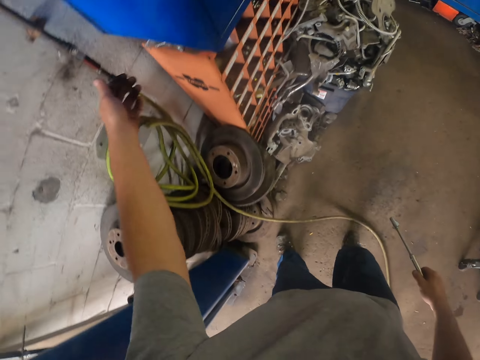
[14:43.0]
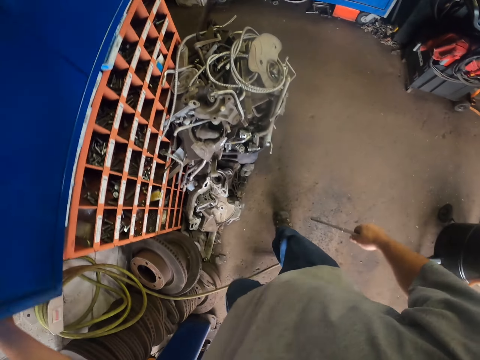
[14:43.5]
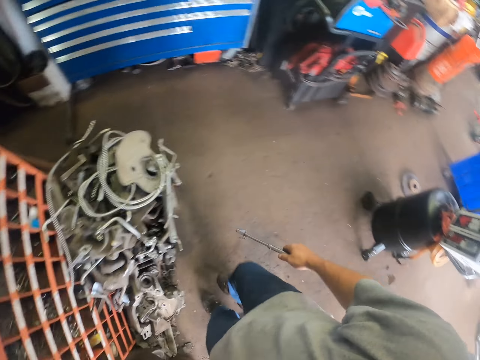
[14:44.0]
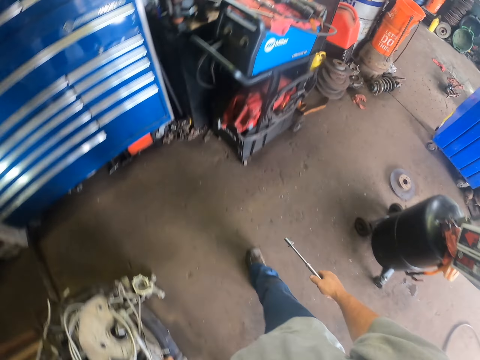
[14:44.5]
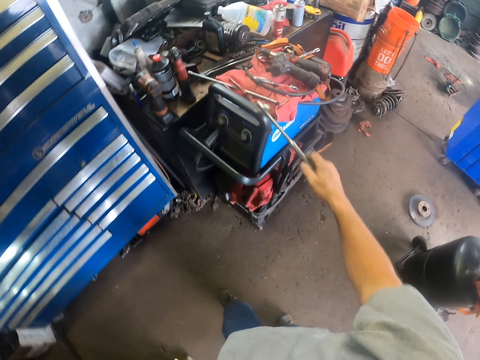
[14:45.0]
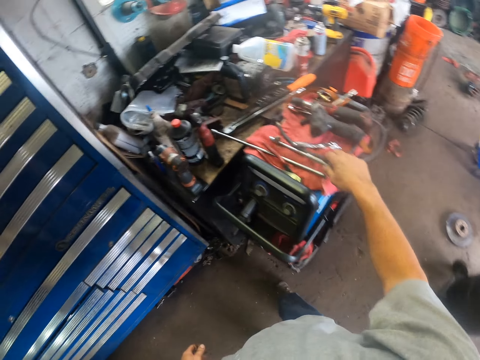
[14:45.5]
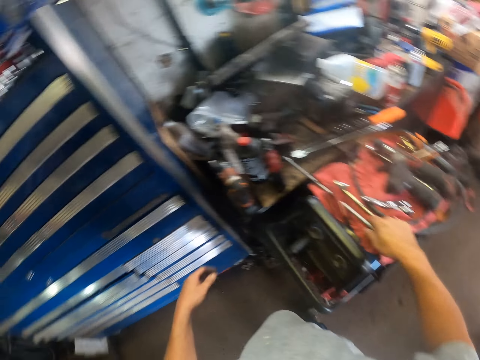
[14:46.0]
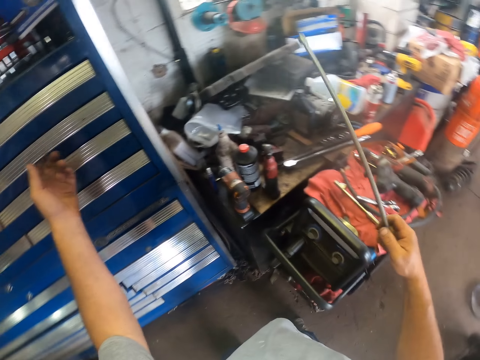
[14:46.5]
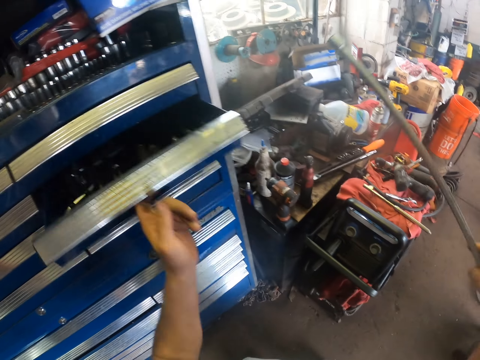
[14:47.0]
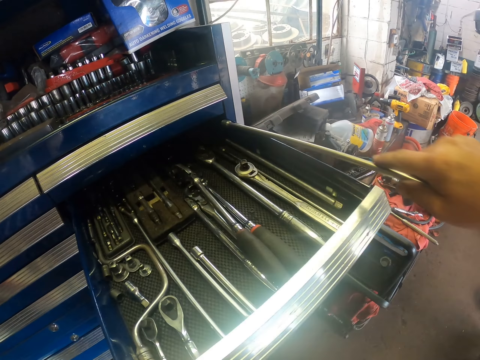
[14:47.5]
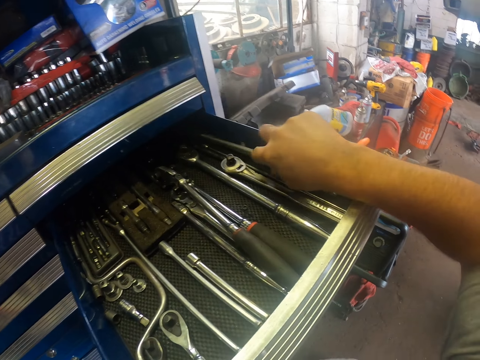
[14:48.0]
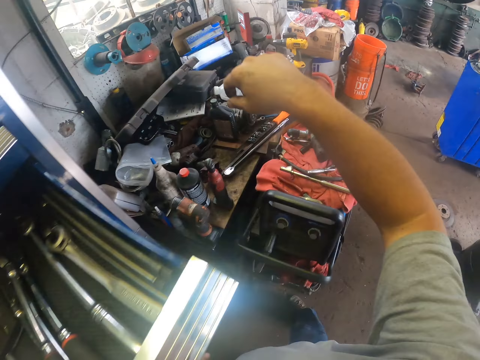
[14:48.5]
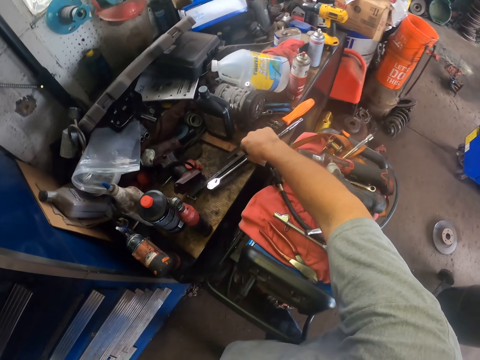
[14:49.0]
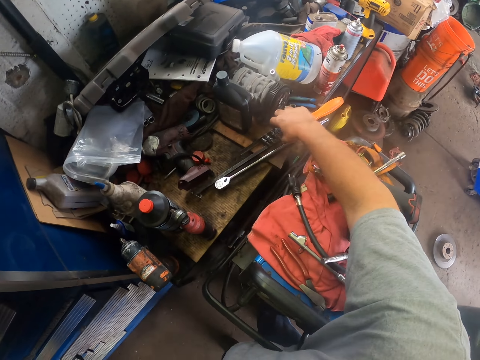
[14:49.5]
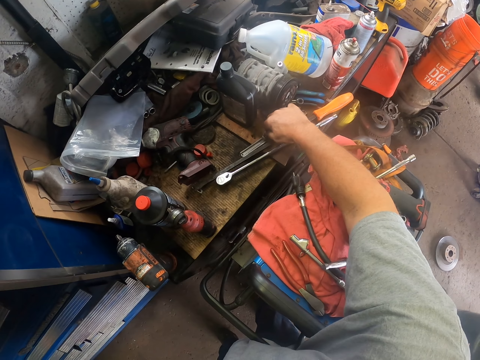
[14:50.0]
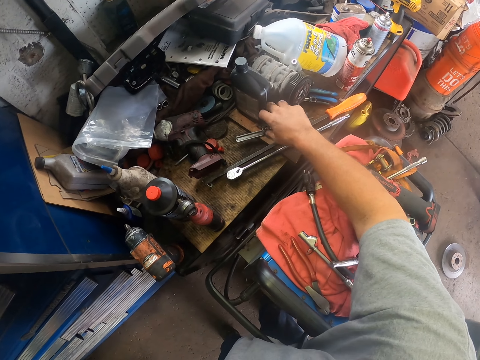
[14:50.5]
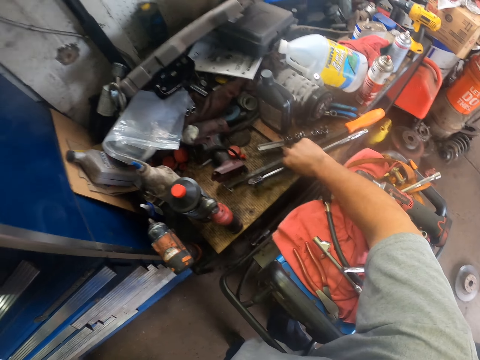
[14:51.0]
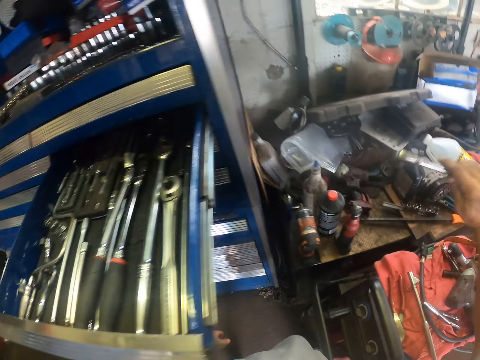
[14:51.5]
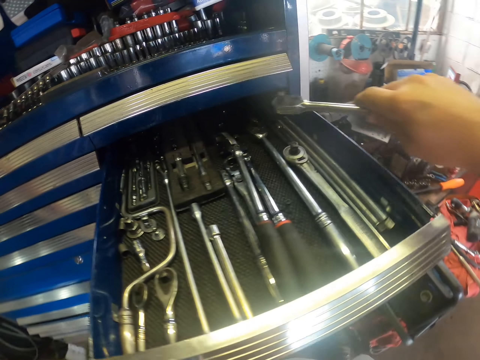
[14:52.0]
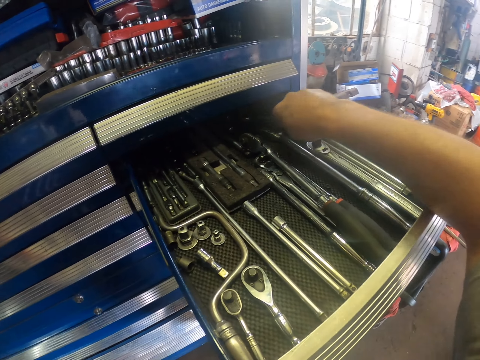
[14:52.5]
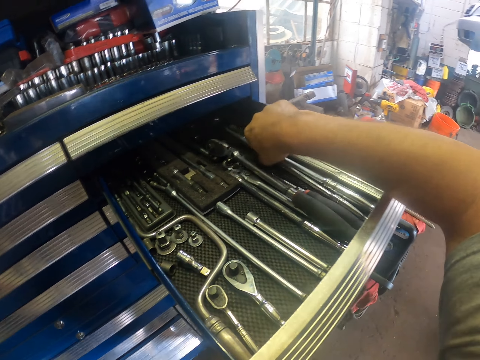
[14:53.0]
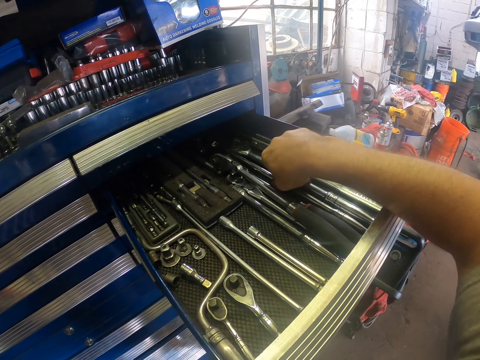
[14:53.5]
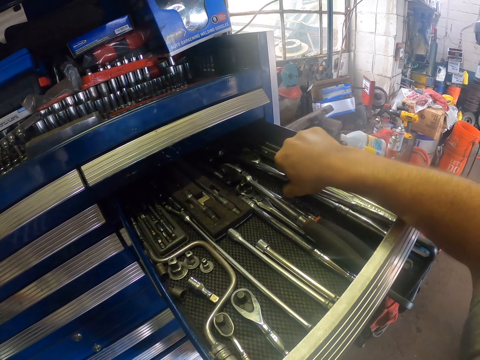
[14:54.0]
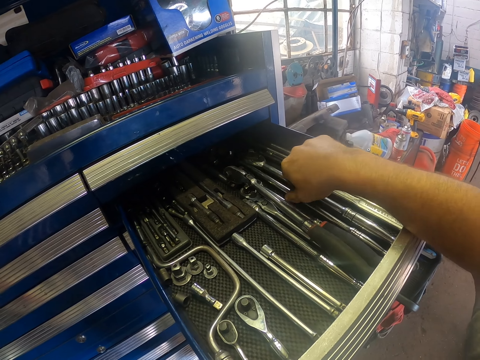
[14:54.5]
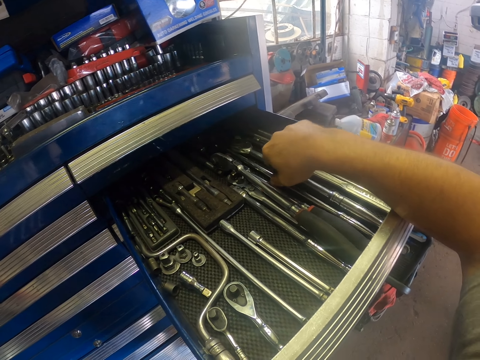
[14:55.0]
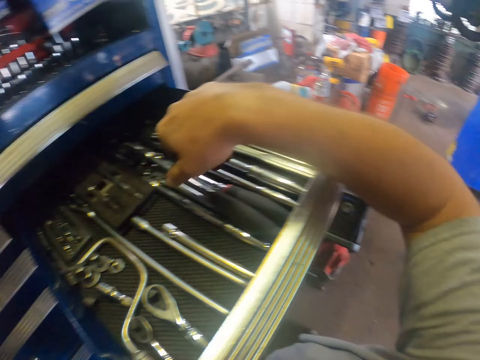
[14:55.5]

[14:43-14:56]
The camera wearer touches the board with his left hand. He puts down the steel with his right hand. He picks a wrench with his right hand. He pulls the tool drawer with his left hand. He puts the wrench on the drawer with his right hand. He pushes the toothed blade with his right hand. He picks a blade from the table with his right hand. He puts the blade on the drawer with his right hand.

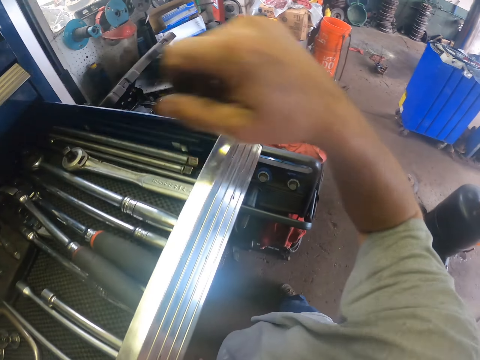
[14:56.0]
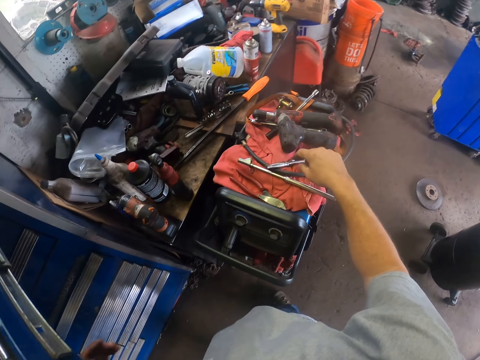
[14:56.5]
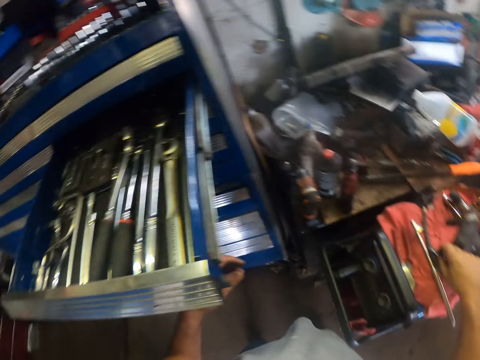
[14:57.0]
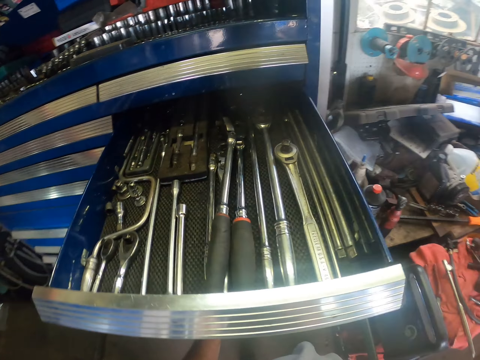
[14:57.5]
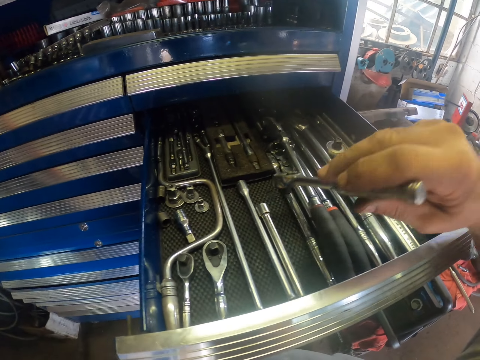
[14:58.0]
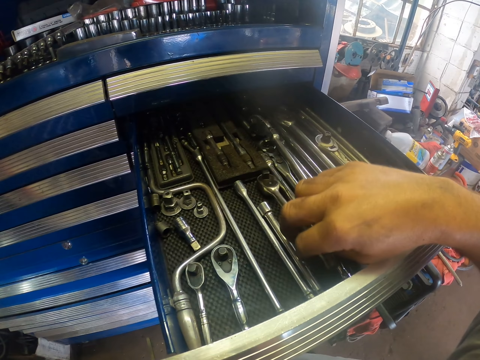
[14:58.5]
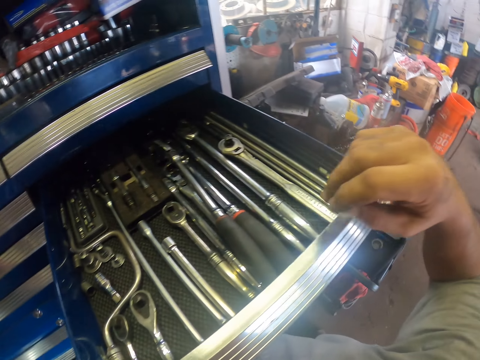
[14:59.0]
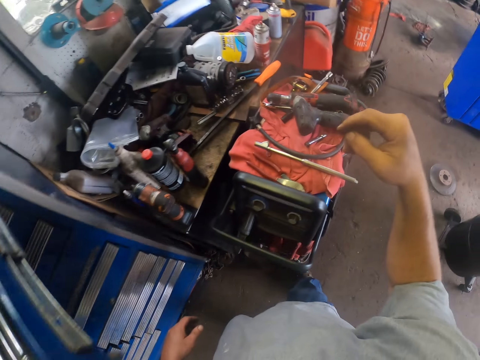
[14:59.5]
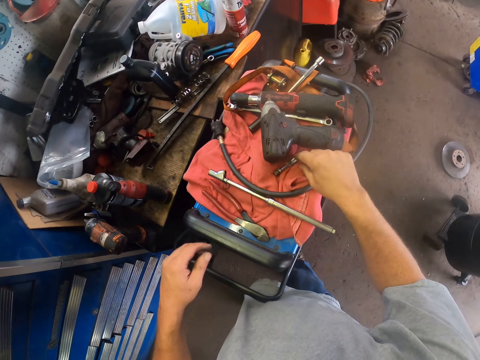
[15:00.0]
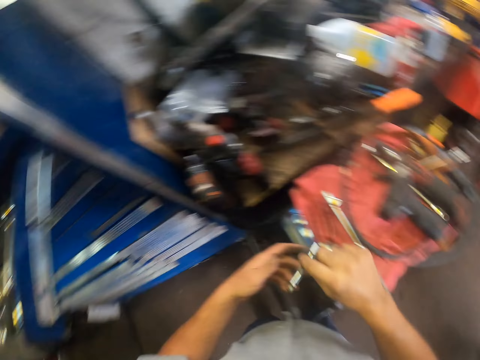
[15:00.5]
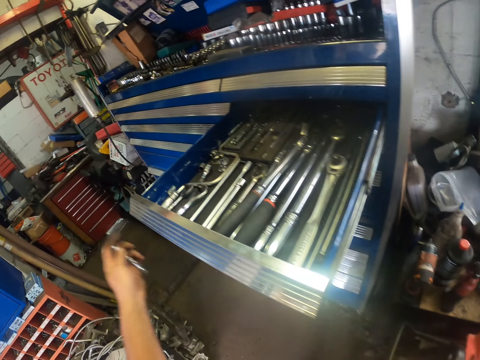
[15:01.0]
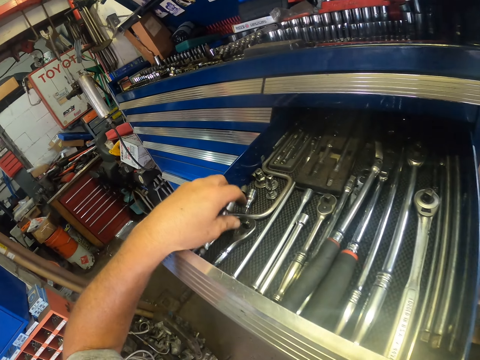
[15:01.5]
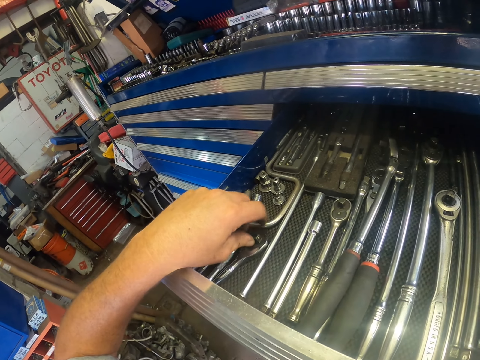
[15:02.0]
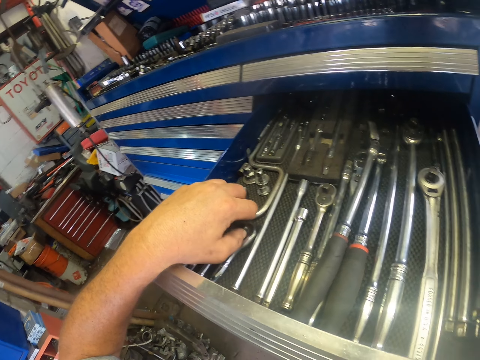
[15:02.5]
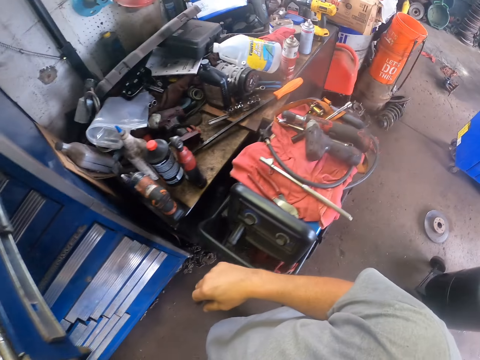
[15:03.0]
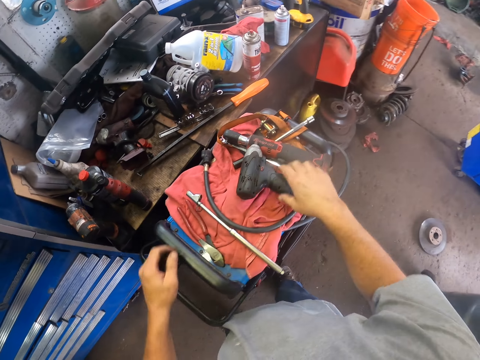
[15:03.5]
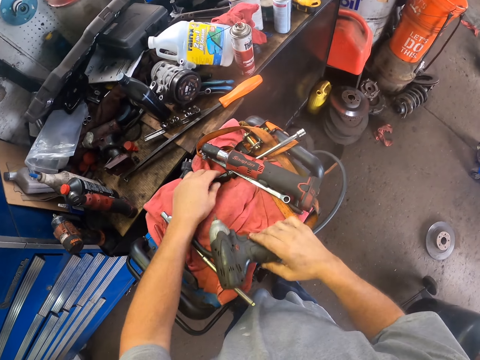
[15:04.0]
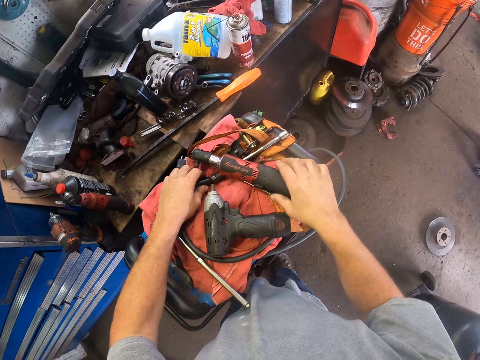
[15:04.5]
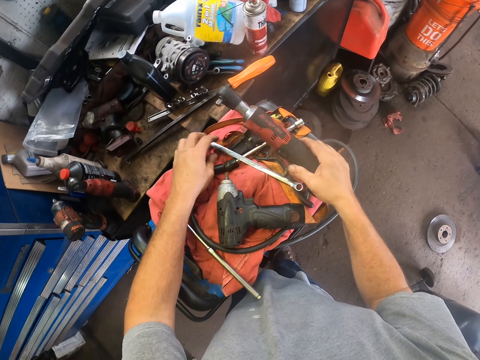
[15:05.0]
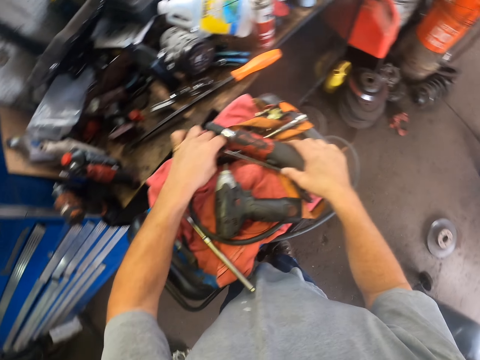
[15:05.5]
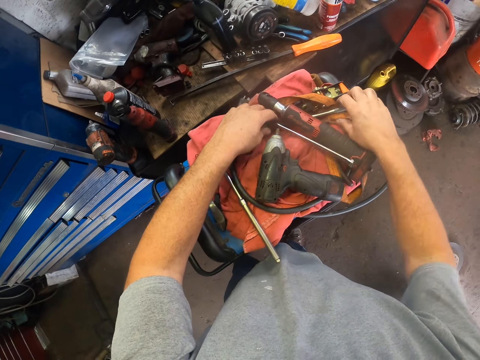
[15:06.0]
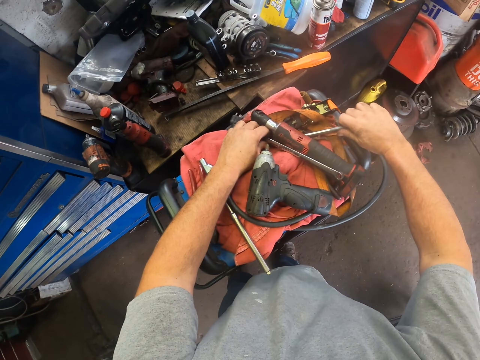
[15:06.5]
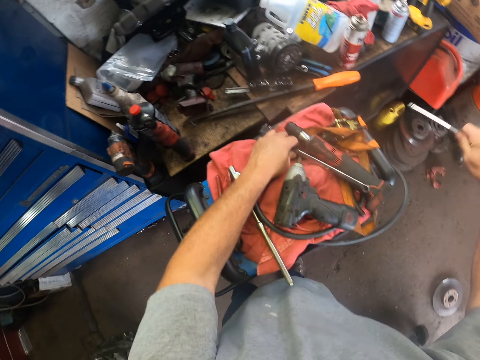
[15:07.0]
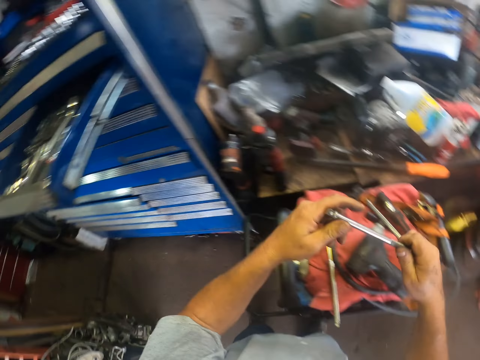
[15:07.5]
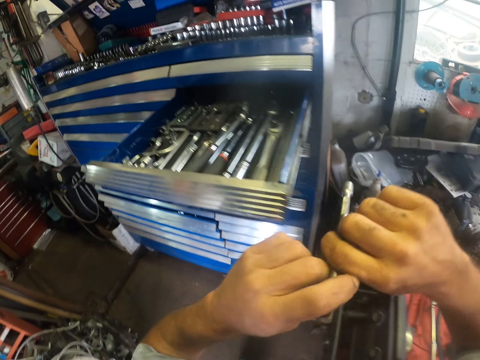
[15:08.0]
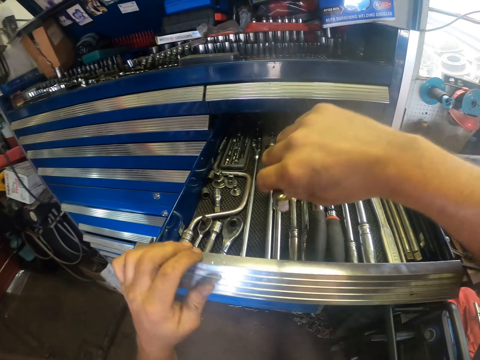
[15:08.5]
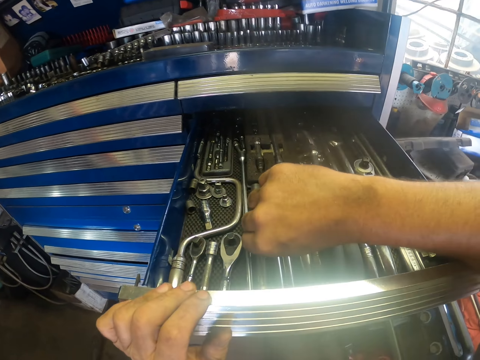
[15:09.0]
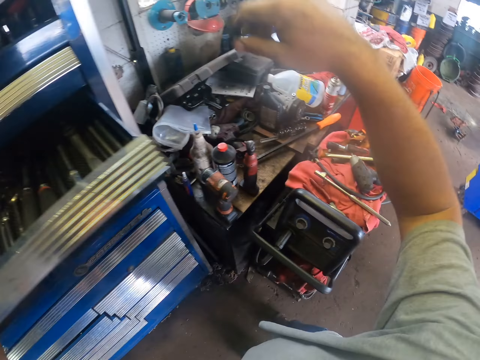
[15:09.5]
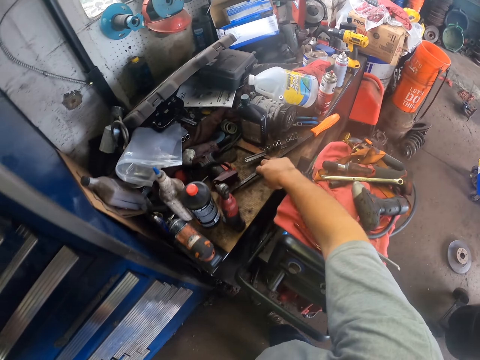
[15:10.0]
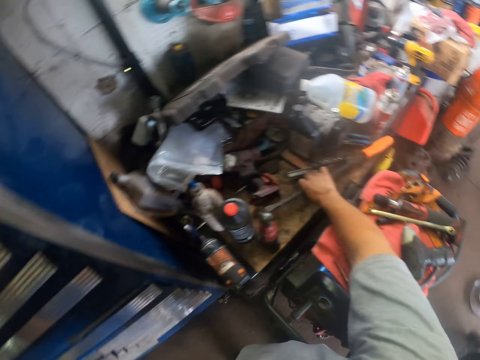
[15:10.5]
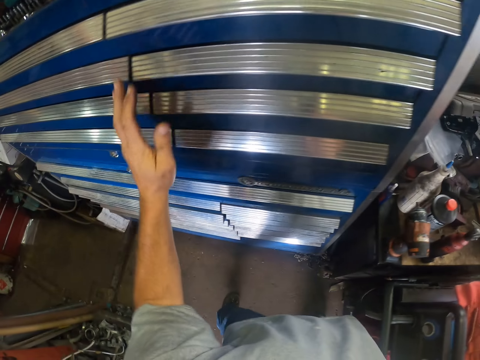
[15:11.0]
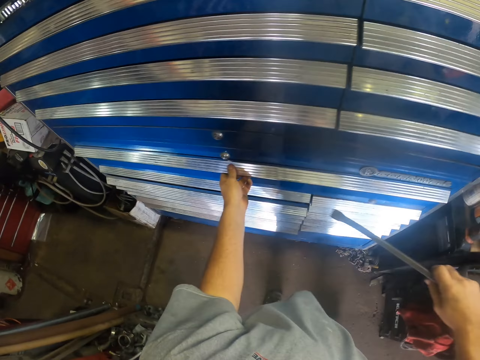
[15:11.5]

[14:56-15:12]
The camera wearer picks a spanner from the table with his right hand. He puts the spanner on the tool drawer with his right hand. He picks the pen with his right hand. He puts the pen to his left hand. He puts the pen on the drawer with his left hand. He touches a spanner with his left hand. He puts aside a cordless driller with his right hand. He pulls the screwdriver with his left hand. He lifts the pump with his right hand. He picks a spanner from the table with his left hand. He touches the spanner with his right hand. He pulls the spanner with his right hand. He holds the spanner with both hands. He touches the spanner with his left hand. He puts the spanner on the drawer with his right hand. He closes the drawer with his left hand. He picks a wrench with his right hand.
